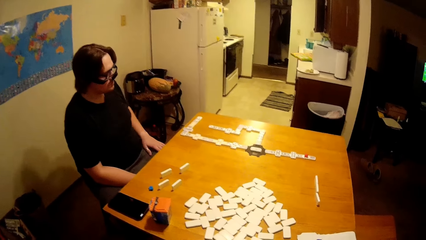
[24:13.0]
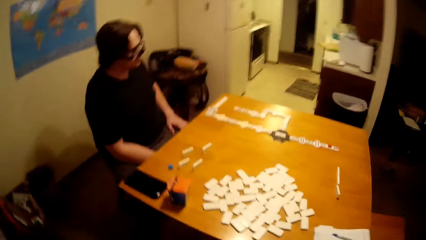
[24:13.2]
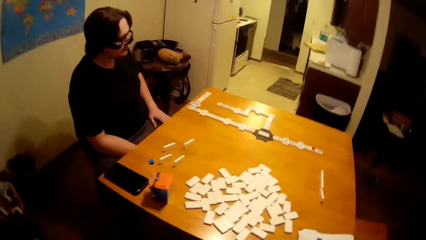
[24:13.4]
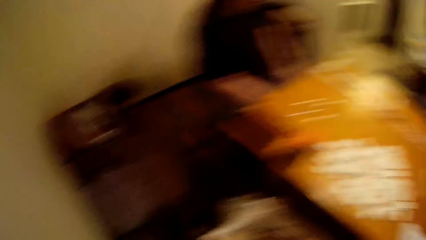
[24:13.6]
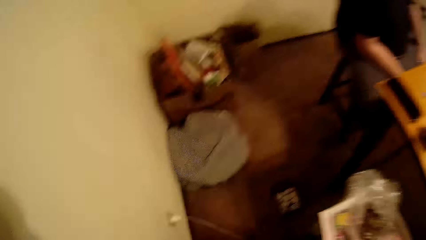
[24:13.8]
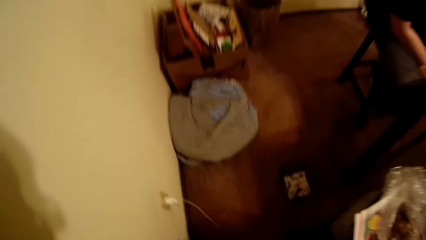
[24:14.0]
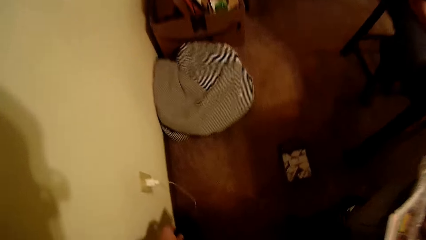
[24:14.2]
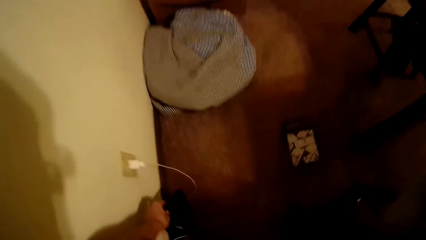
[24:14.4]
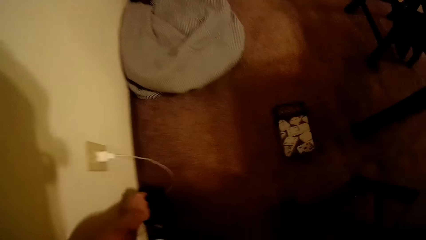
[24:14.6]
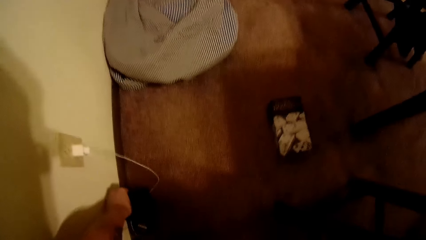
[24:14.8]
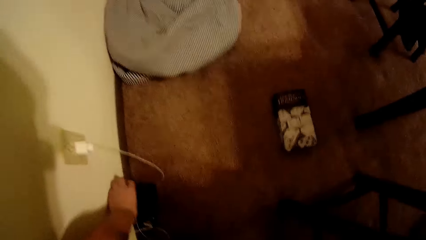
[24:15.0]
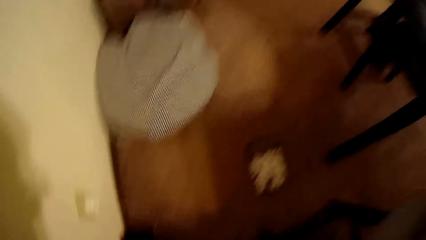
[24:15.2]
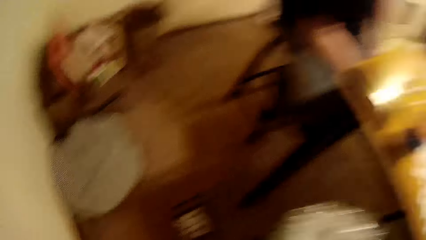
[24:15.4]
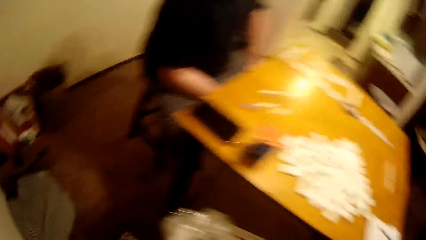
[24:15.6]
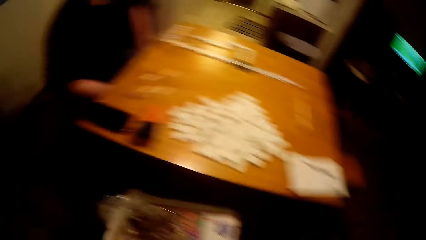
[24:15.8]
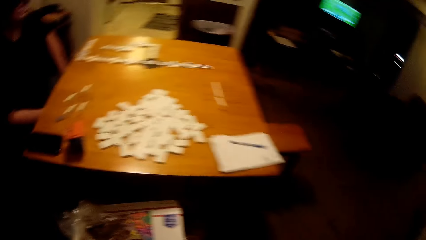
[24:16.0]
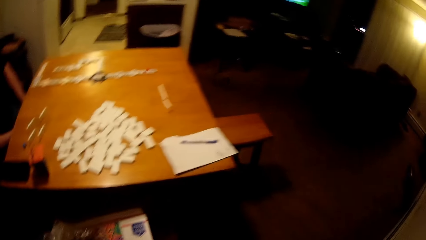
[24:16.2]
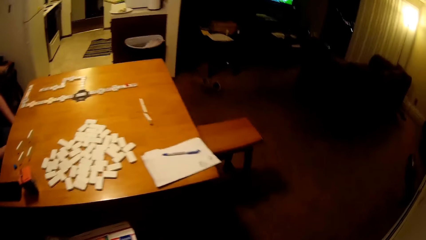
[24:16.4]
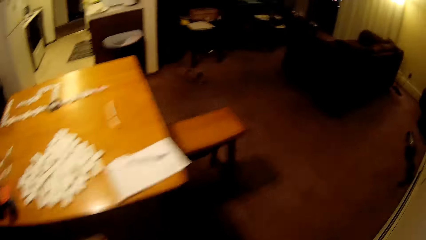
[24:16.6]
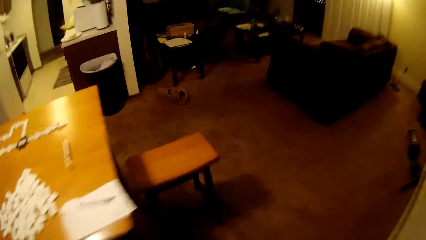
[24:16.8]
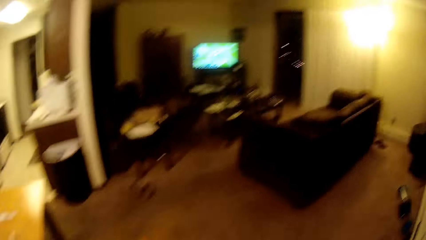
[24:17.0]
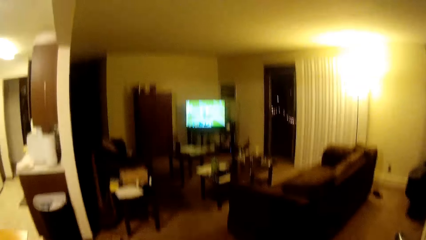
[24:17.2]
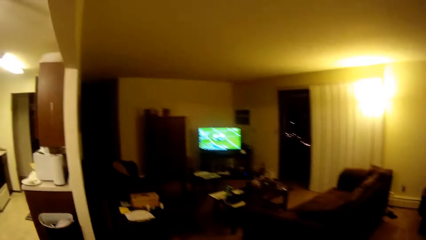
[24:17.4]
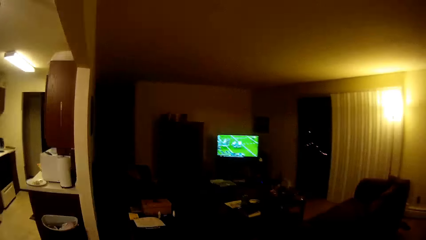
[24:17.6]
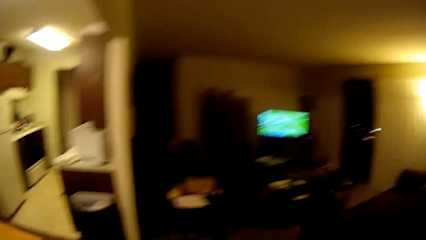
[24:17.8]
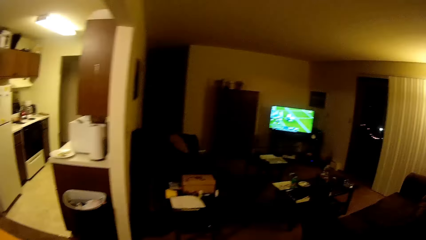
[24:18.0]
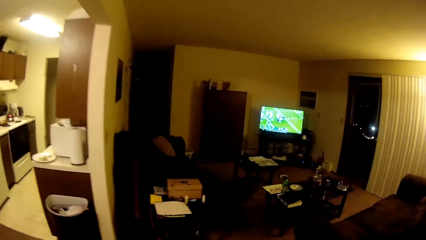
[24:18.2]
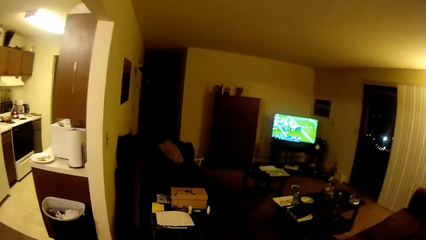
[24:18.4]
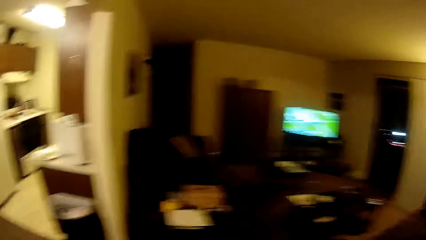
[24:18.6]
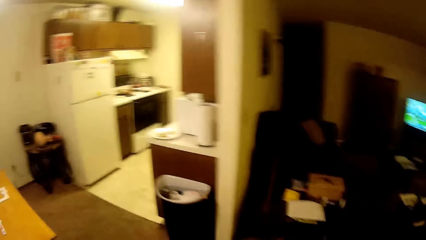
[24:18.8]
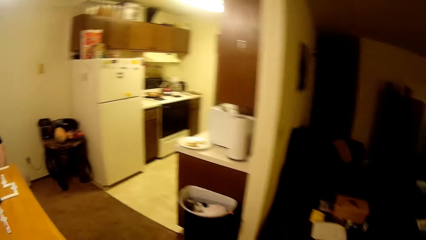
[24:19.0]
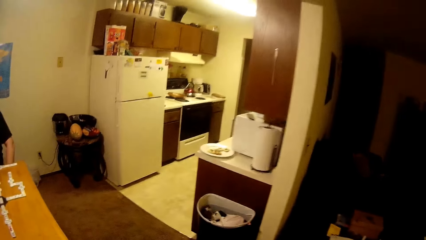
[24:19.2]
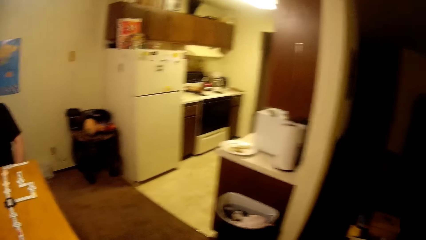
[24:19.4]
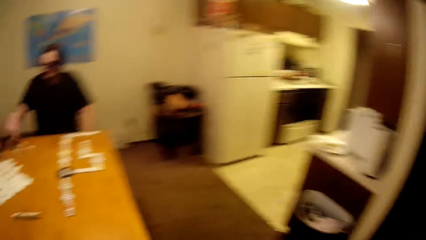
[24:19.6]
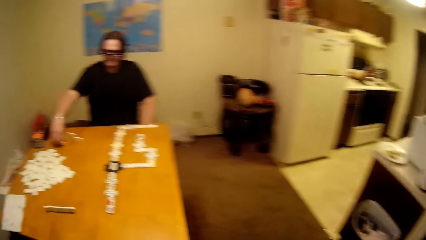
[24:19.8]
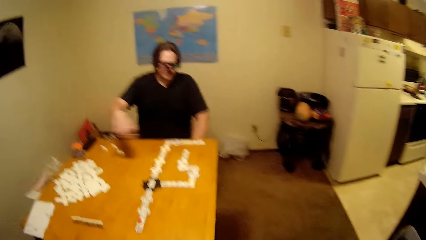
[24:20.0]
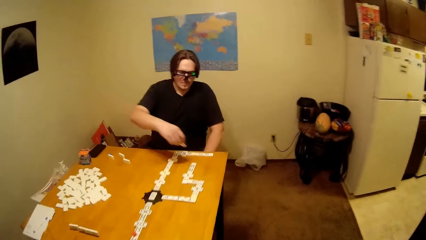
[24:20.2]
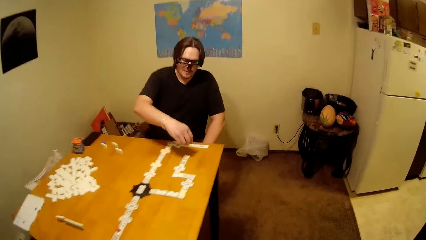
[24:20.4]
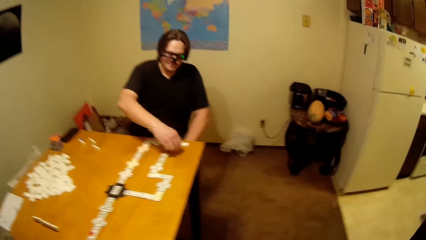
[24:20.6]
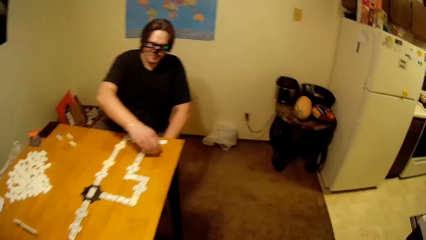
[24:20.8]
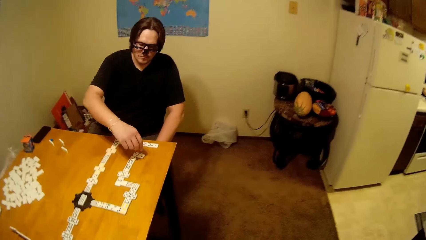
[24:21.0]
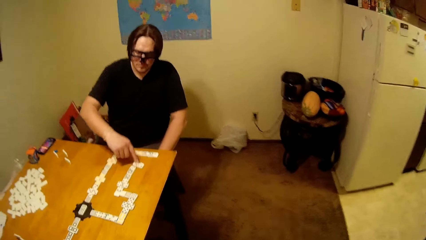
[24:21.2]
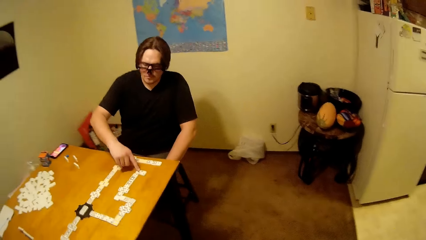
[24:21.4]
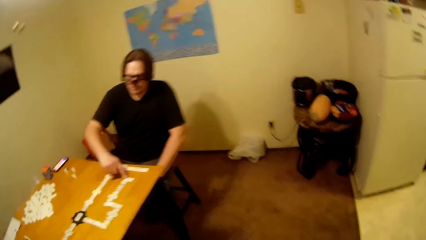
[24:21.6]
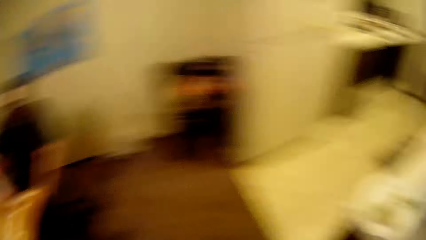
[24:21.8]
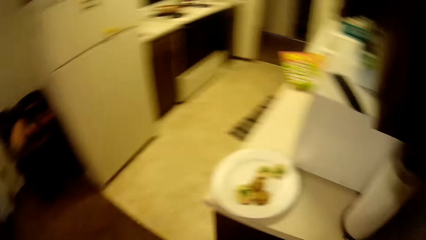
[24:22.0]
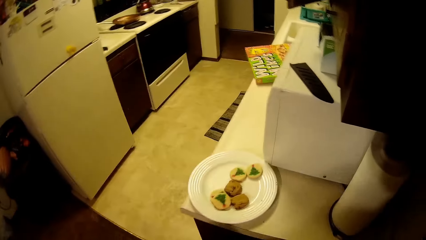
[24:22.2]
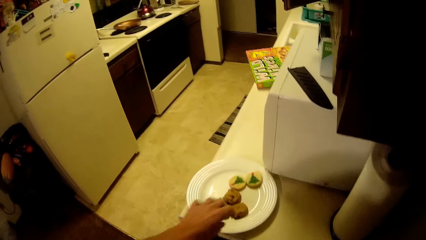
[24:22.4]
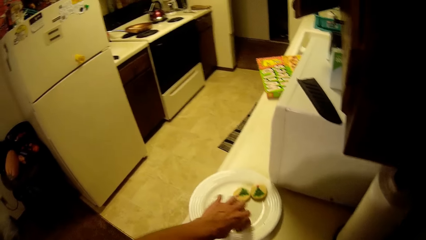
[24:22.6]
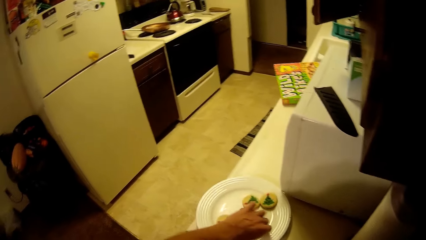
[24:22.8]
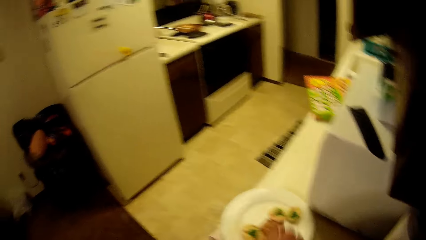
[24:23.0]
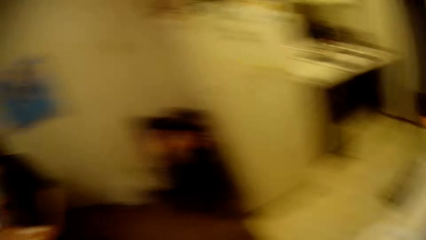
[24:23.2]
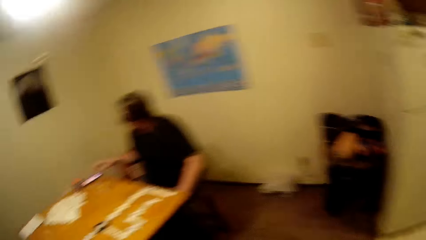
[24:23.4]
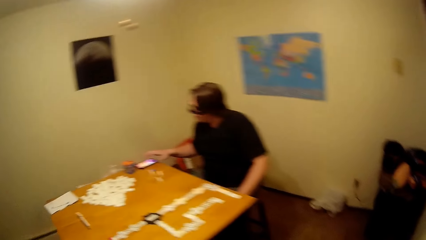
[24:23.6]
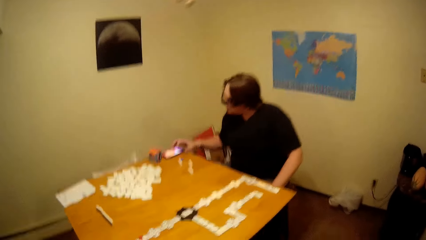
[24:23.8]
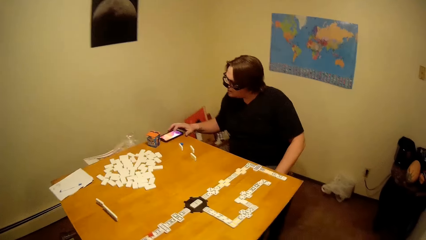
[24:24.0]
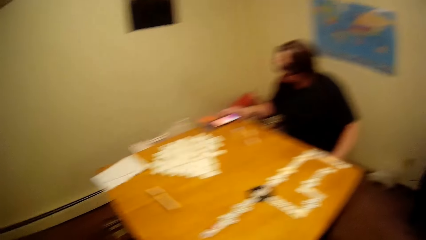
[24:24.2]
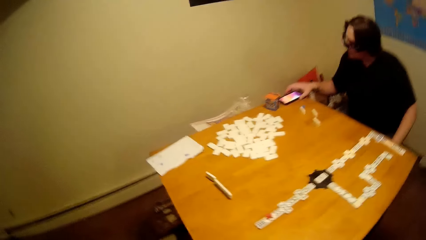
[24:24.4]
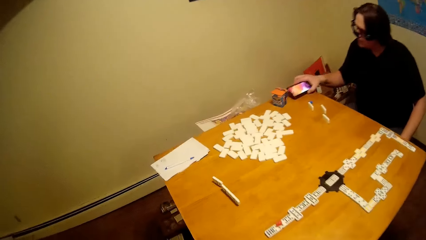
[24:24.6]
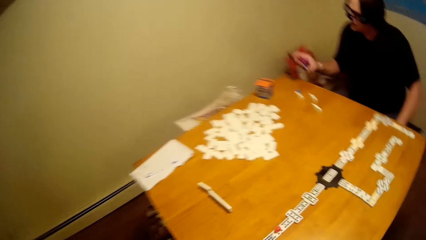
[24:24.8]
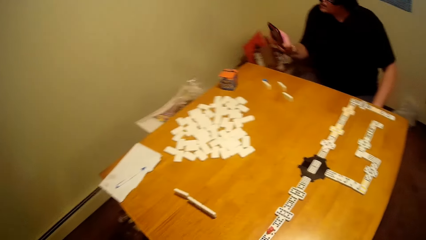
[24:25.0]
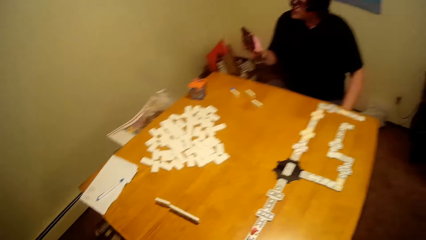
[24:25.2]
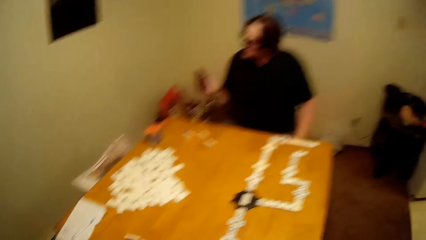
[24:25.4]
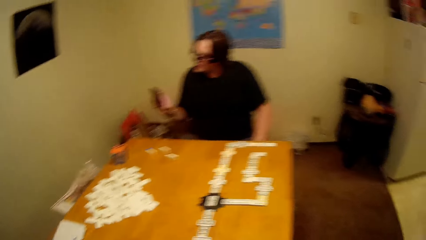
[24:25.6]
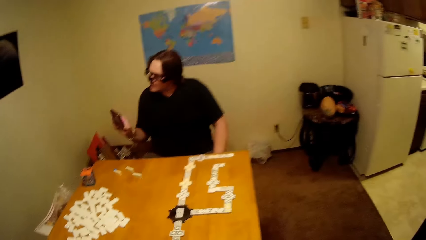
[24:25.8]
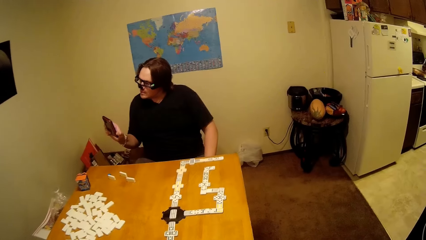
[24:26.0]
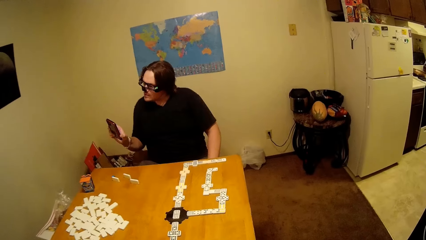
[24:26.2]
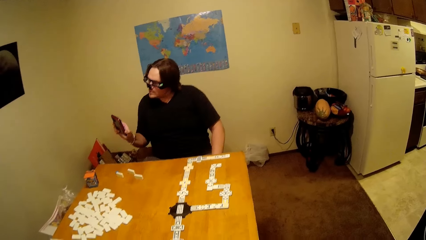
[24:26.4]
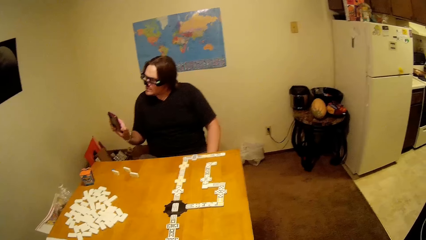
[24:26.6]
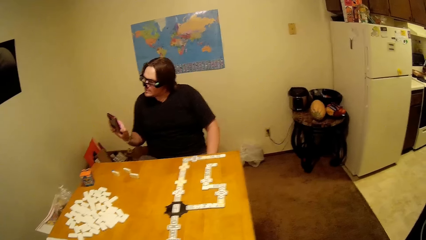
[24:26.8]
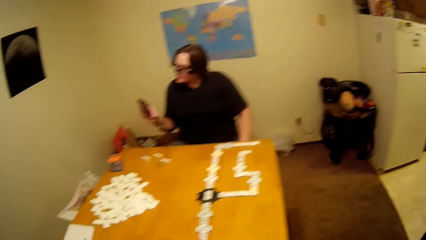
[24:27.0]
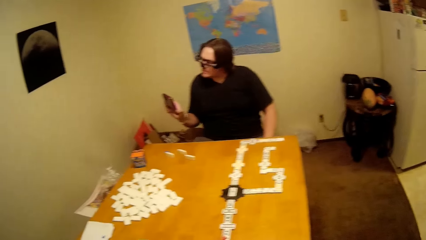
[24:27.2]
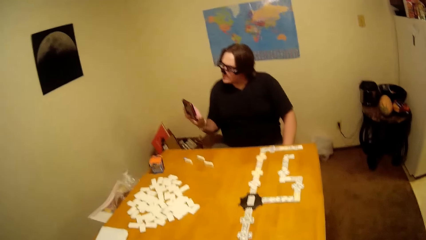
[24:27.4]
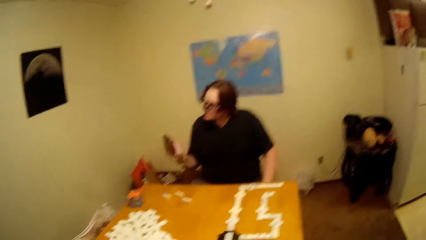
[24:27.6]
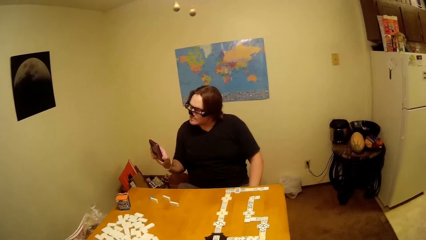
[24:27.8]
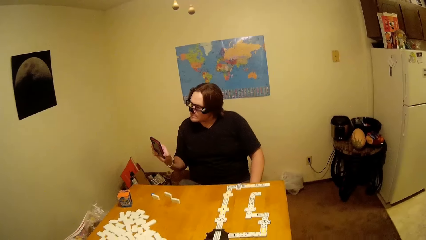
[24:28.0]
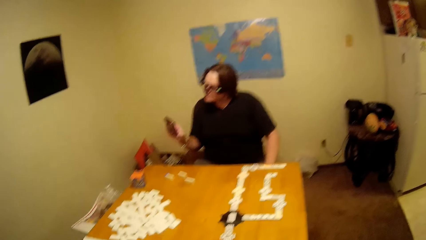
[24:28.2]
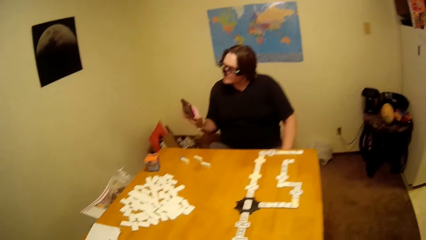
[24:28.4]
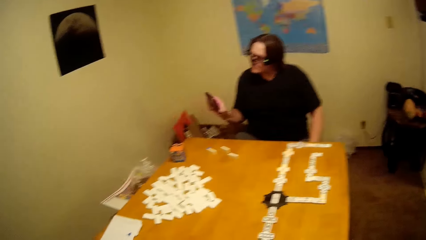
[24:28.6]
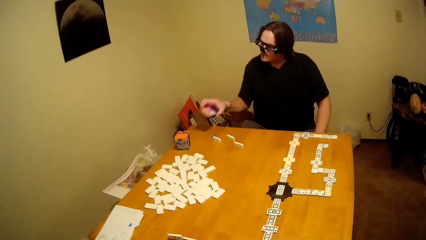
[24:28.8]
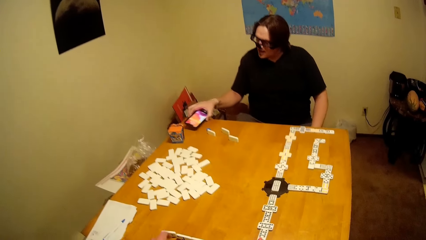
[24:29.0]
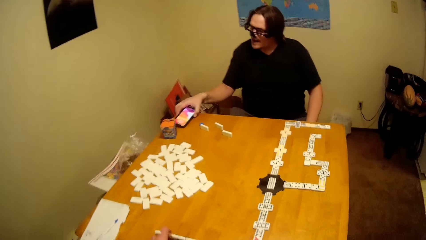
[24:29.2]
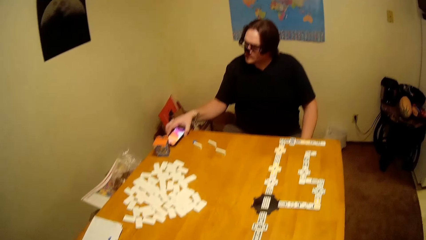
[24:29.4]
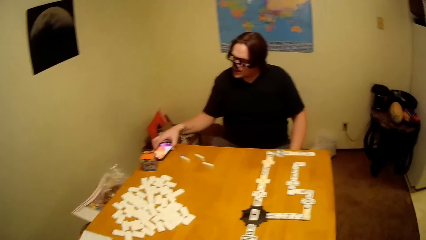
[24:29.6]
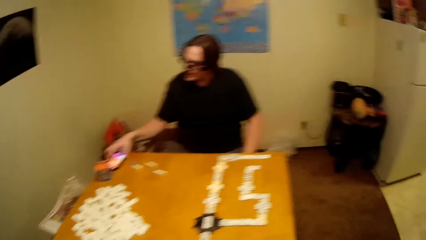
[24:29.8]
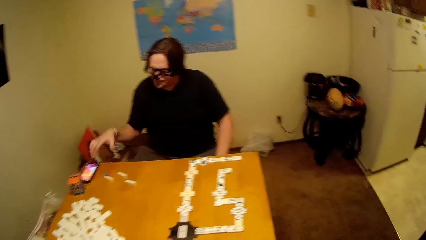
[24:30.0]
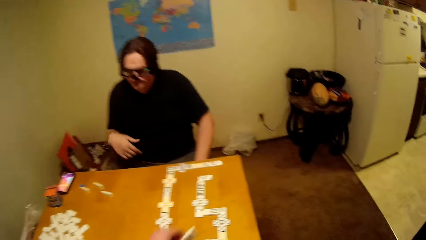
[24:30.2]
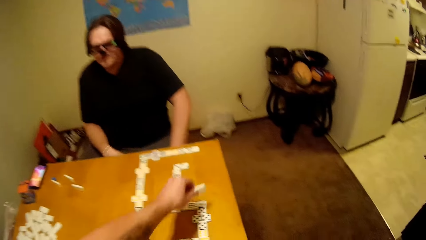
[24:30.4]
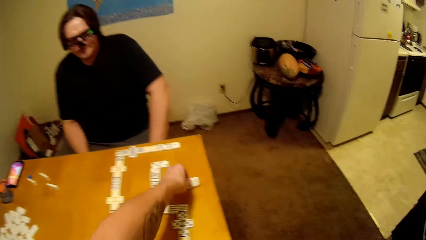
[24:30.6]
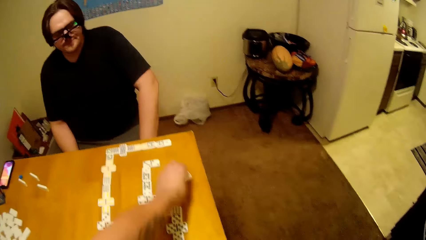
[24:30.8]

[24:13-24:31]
The camera wearer puts his phone down. They walk back in the house. A man picks a block or domino and arranges the domino on the table. The camera wearer picks up a cookie from the plate. The man operates the phone, holds the phone, looks at the phone, and places the phone on the table.
